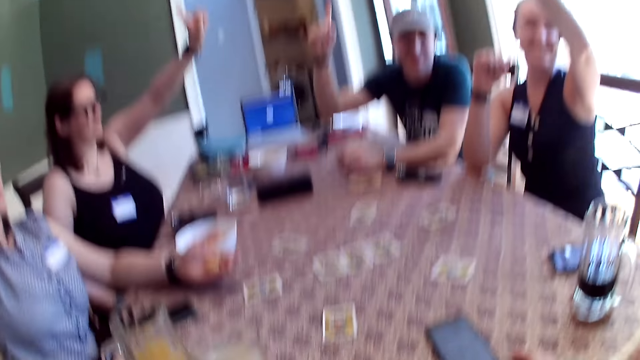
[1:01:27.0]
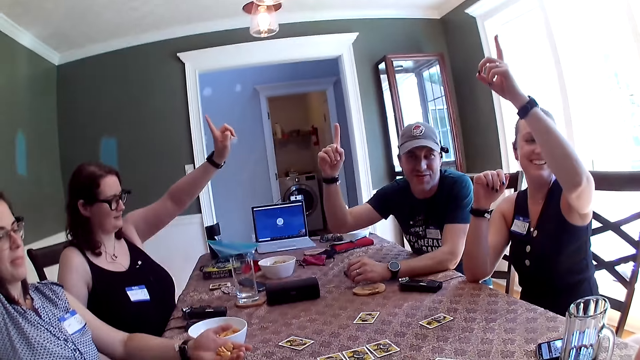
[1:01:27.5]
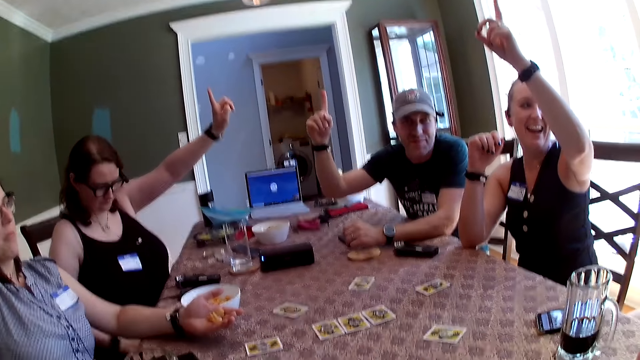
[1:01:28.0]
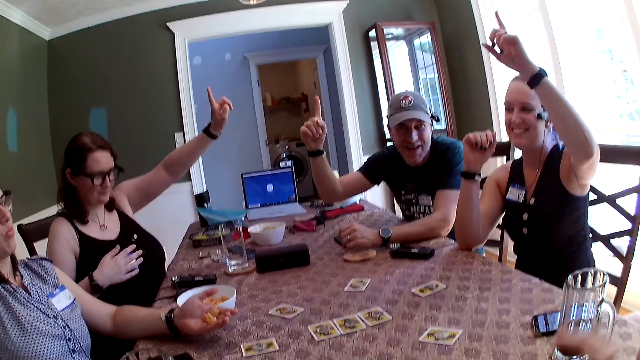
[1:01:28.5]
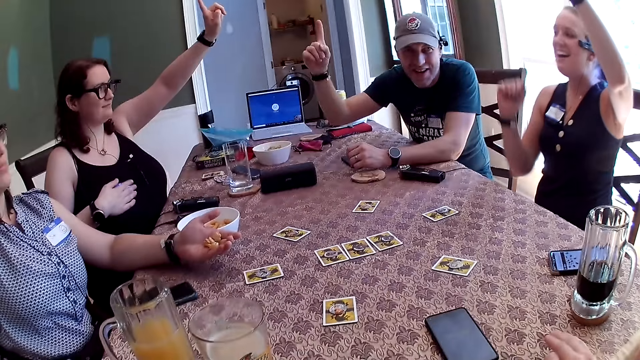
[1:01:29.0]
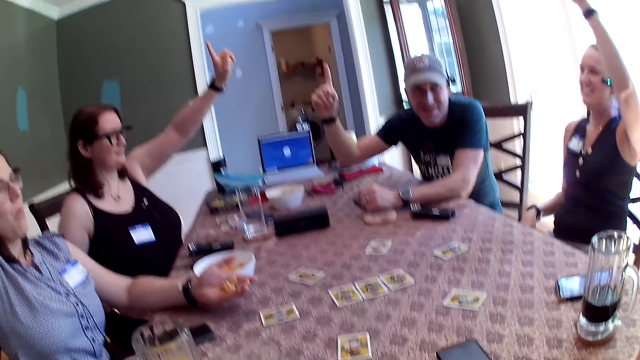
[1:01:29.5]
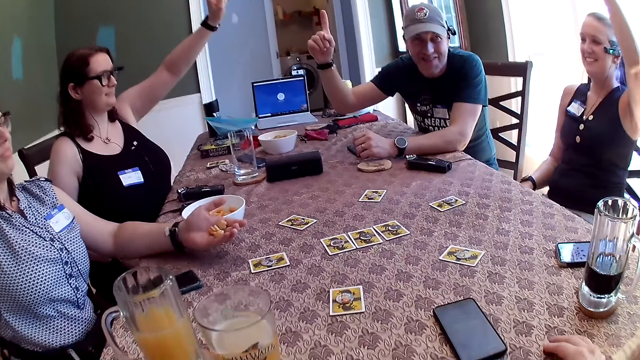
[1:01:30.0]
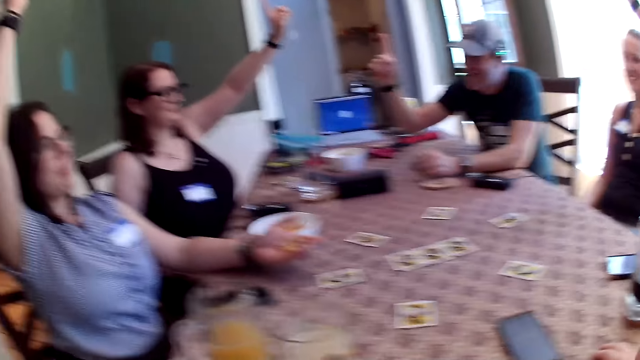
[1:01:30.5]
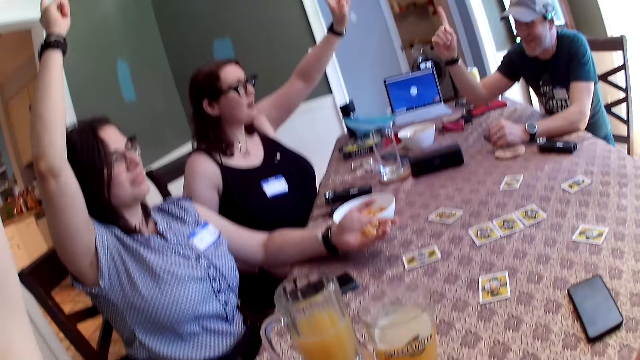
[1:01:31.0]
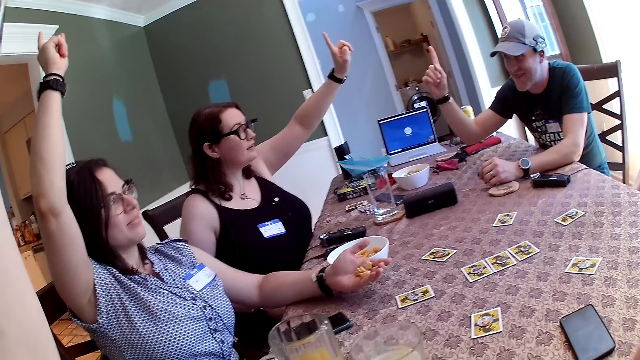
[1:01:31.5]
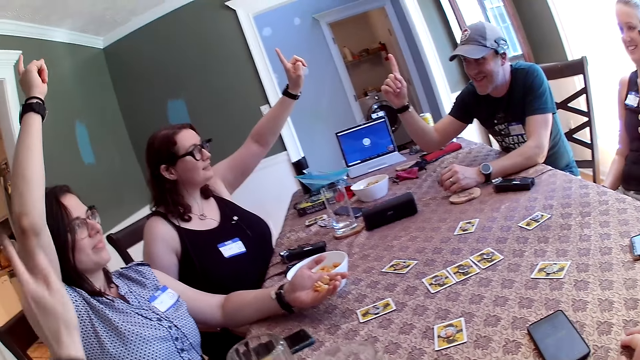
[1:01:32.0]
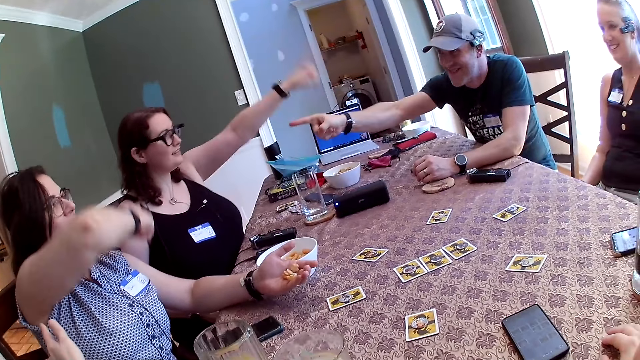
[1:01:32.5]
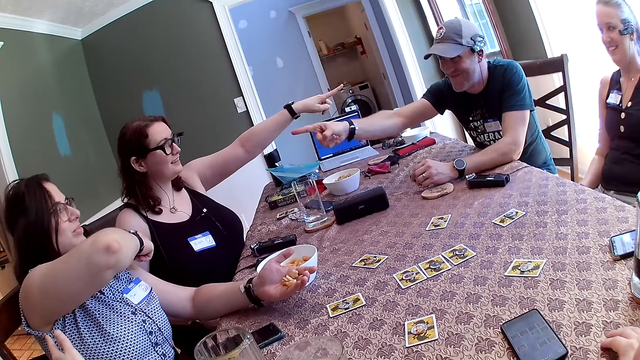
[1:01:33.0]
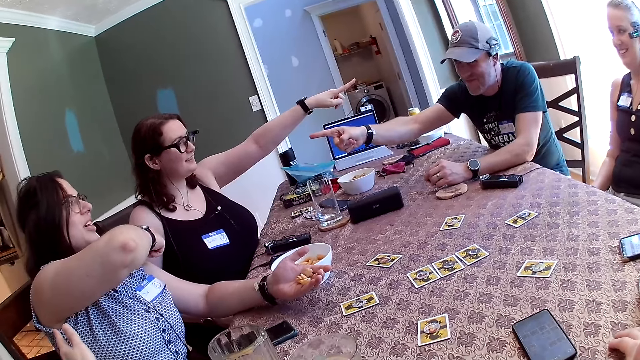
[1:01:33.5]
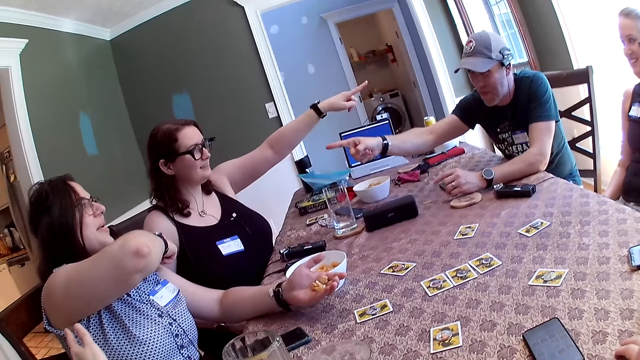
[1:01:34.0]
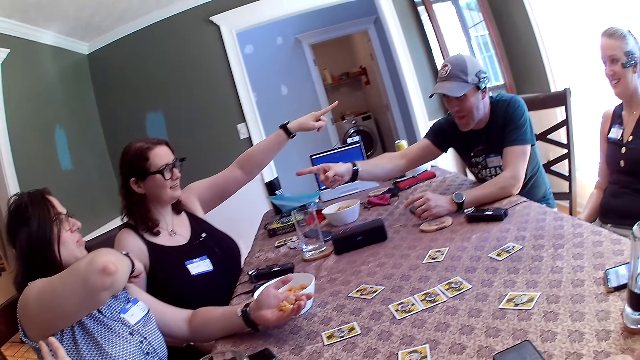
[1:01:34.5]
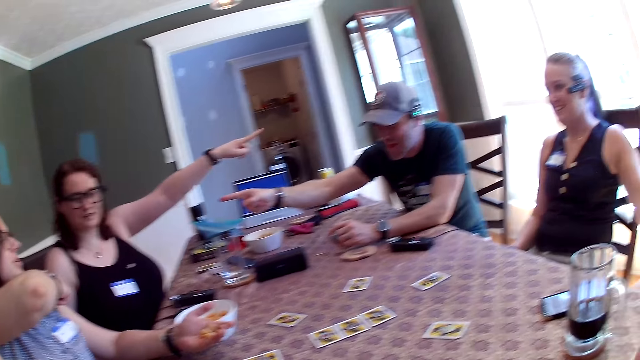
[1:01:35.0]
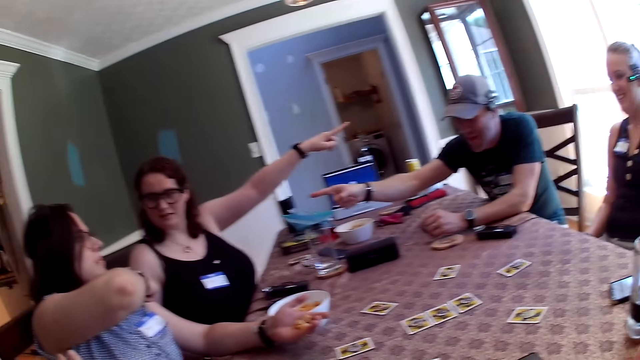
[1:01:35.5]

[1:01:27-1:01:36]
A man speaks to the group of people at the table. A woman touches a tag on her chest with her right hand. The camera wearer plays a game around the table. Another woman points her right hand at the first woman. The first woman points her left hand at the man. The man points his right hand at the first woman.

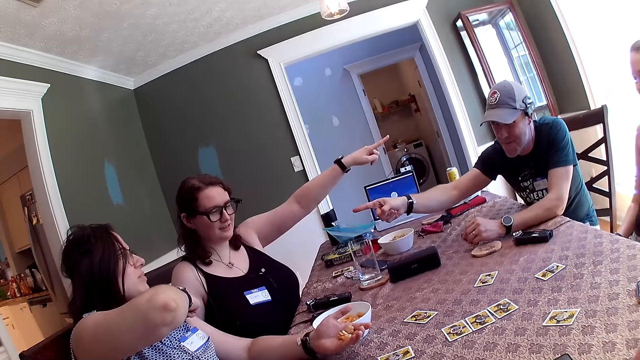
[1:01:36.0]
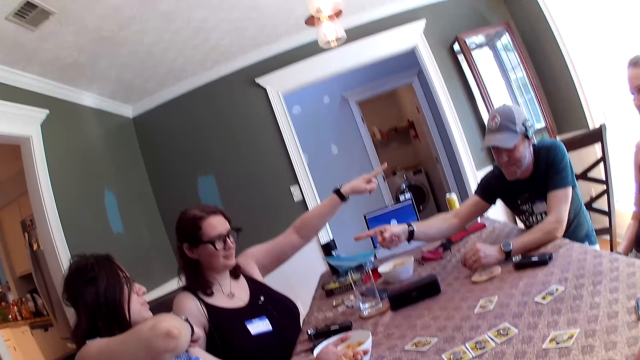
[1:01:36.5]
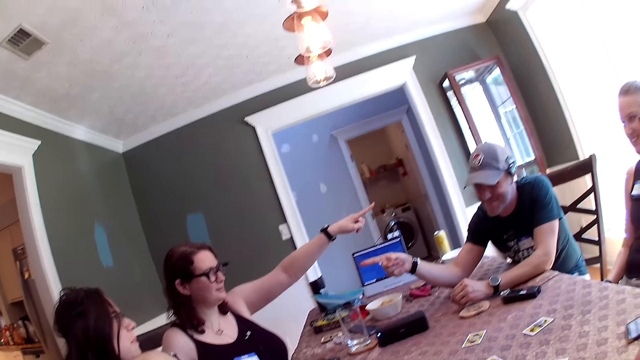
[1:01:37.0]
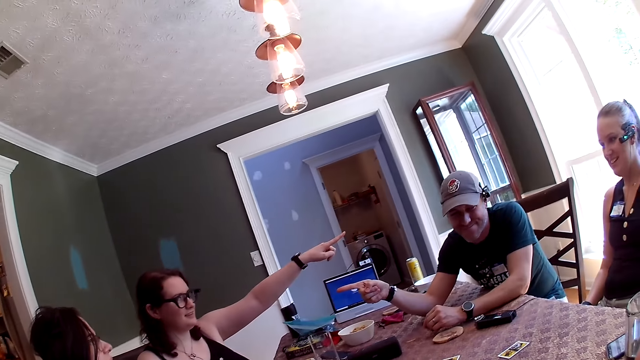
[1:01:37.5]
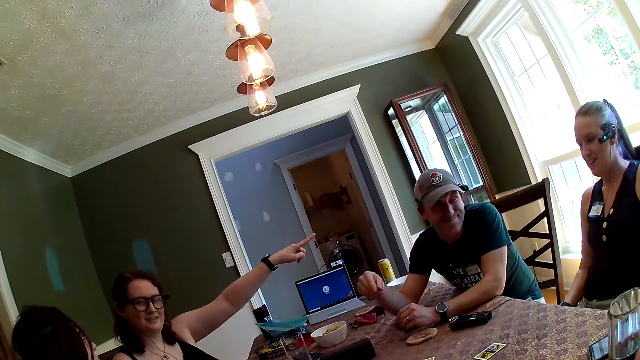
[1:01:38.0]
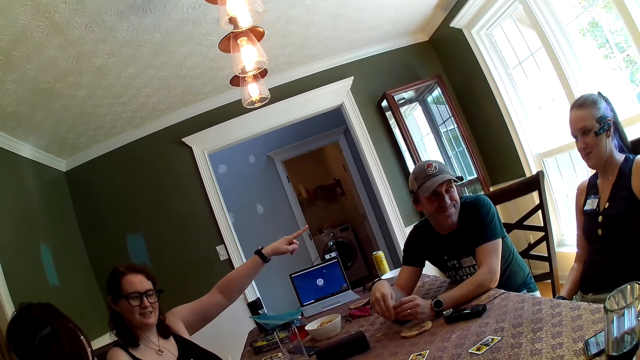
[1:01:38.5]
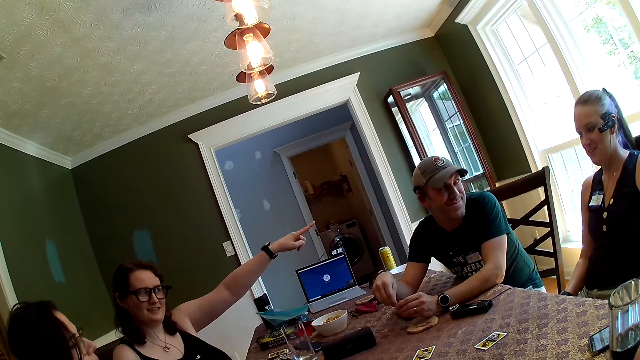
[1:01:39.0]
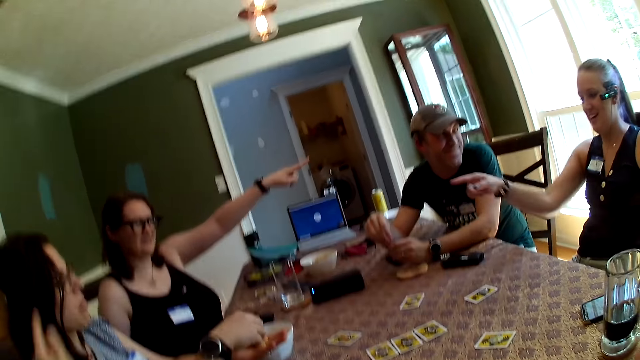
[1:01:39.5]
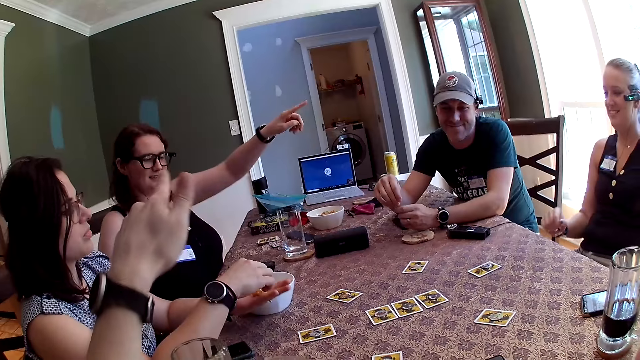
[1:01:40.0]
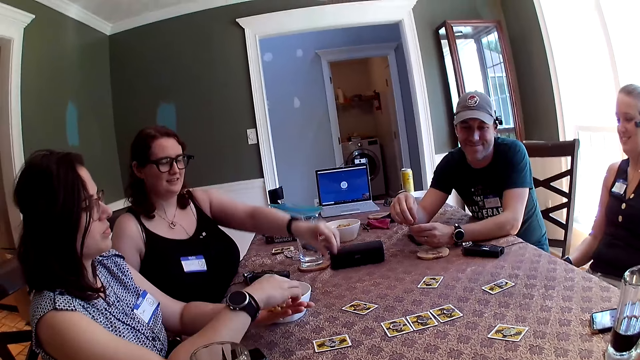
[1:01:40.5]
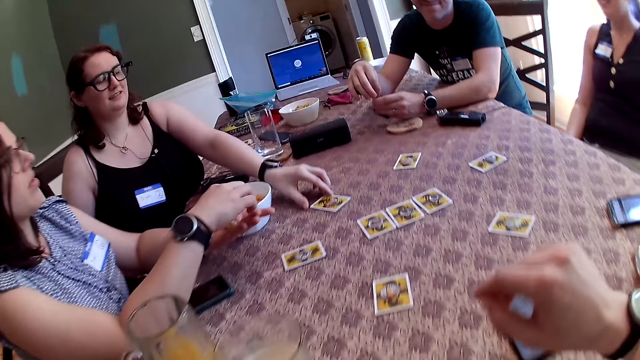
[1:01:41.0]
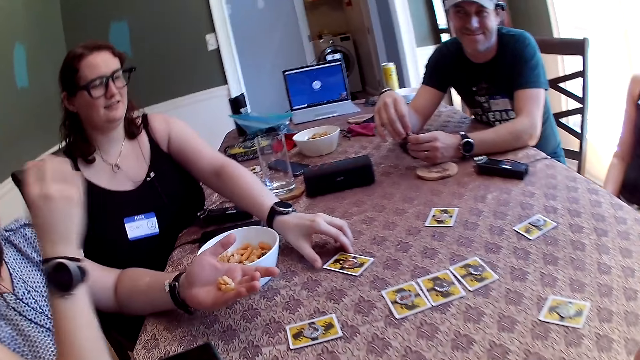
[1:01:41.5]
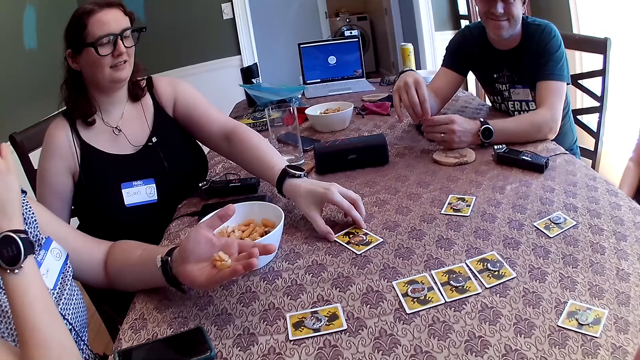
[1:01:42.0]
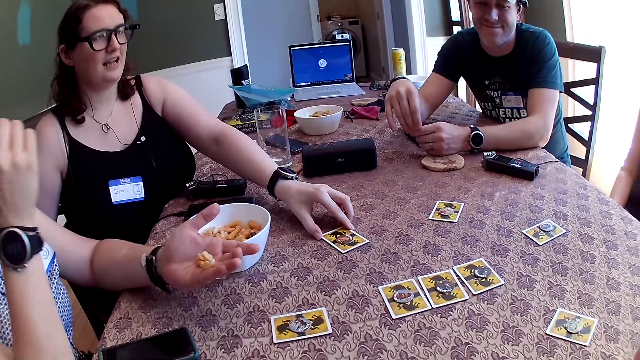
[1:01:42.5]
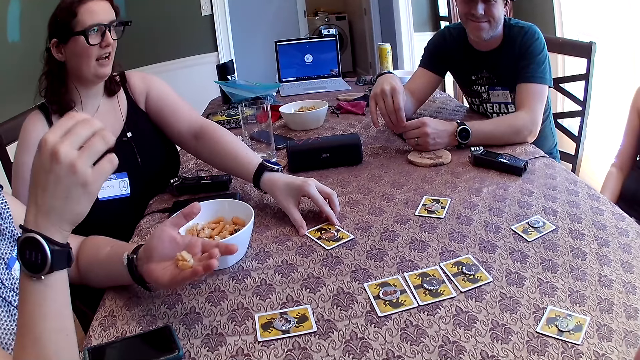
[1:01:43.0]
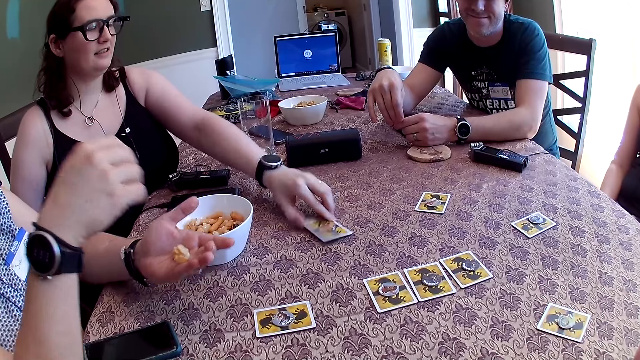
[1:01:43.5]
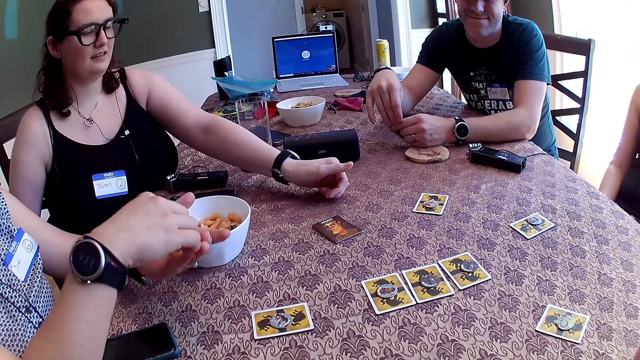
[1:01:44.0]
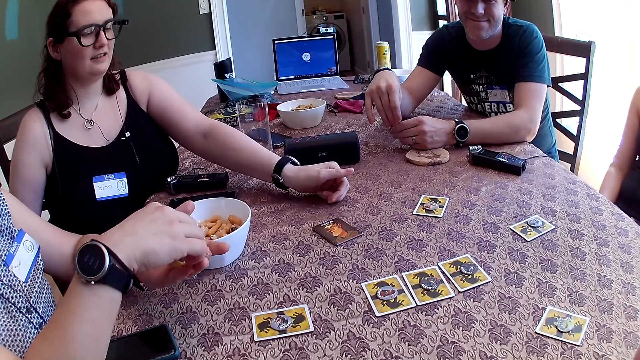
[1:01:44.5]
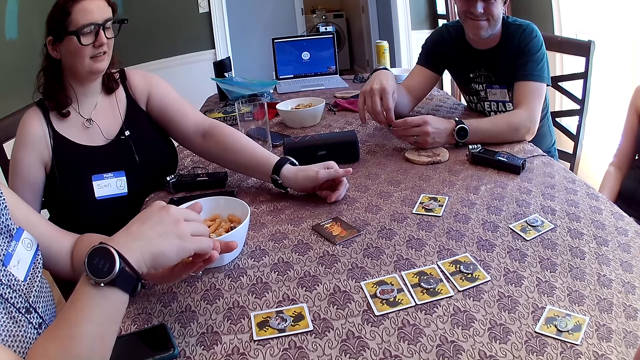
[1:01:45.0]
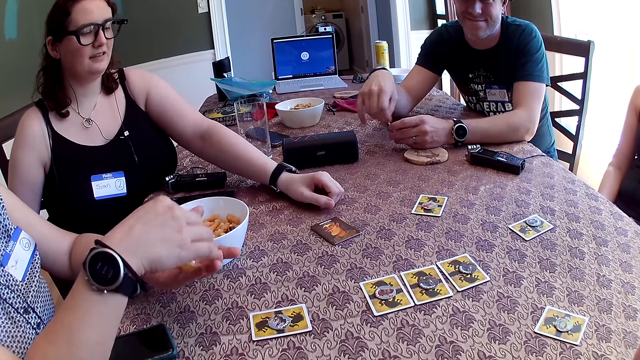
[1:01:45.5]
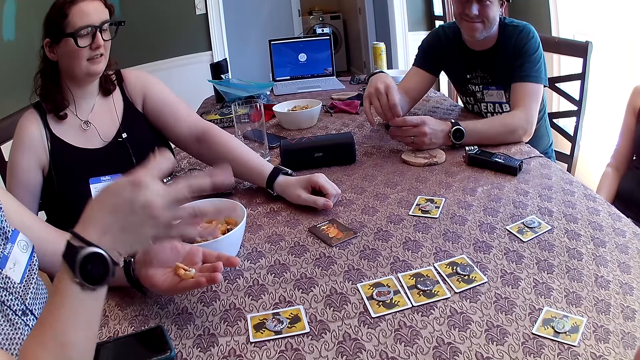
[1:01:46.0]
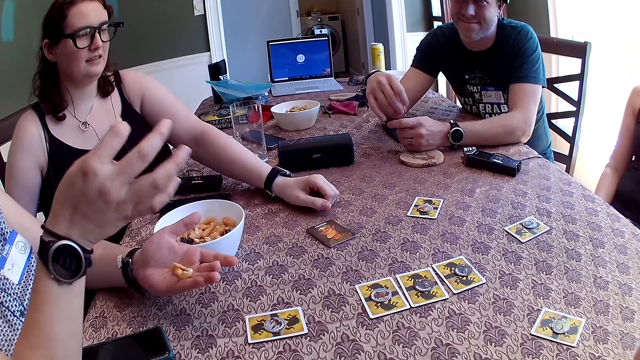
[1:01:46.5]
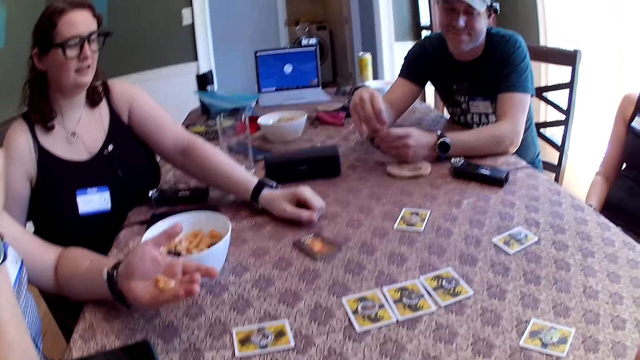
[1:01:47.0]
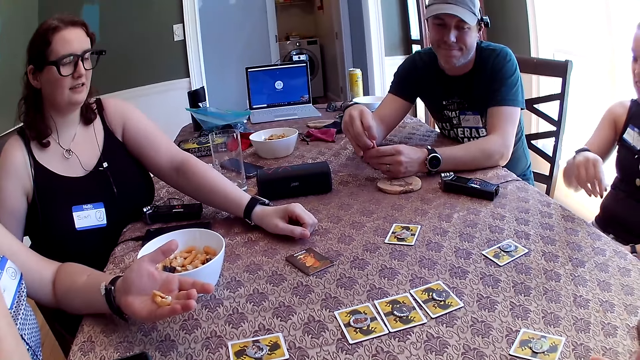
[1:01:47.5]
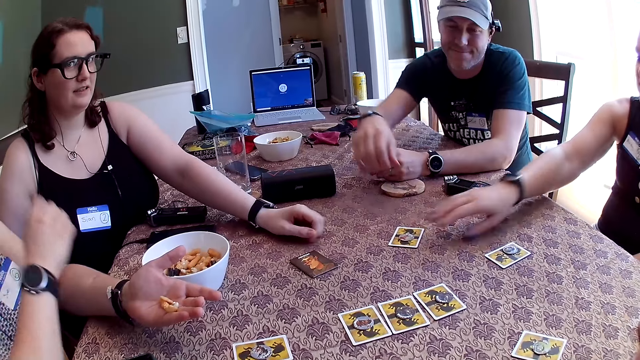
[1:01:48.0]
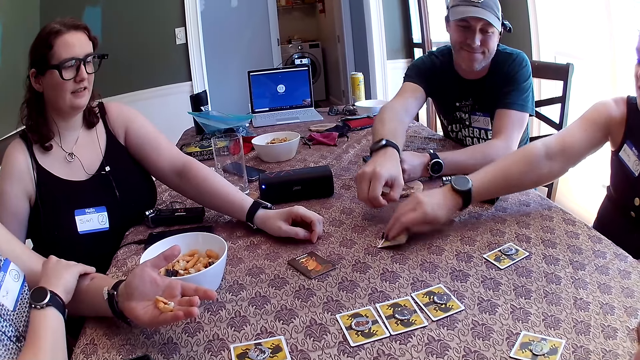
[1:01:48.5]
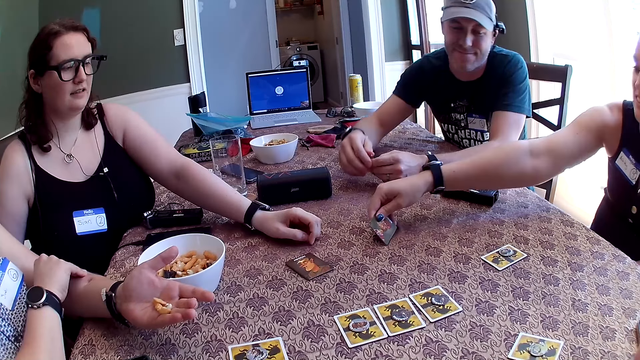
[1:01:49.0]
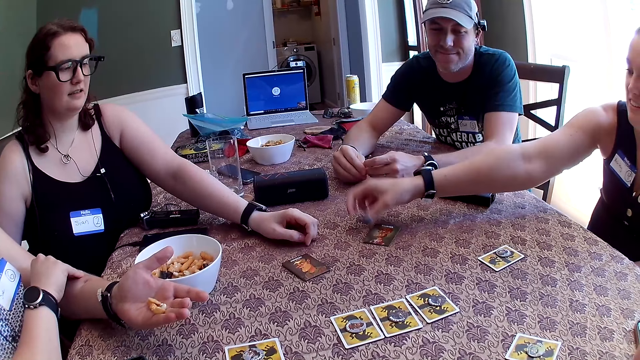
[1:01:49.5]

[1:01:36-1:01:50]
A man speaks to the group of people at the table. A woman speaks to the man. The camera wearer speaks to the group of people at the table. Another man plays with the pins in his hands. Another woman picks up the cheese puffs in her left hand with her right hand. A third woman adjusts the role card on the table with her right hand. The second woman eats the cheese puffs in her right hand. The third woman interacts with the first woman. The third woman flips the role card on the table with her left hand. The second woman picks up the cheese puffs in her left hand with her right hand. The camera wearer looks around the table. The second woman speaks to the group of people at the table and eats the cheese puffs in her right hand. The camera wearer speaks to the group of people at the table. The first woman flips the role card on the table with her right hand. The second woman interacts with the other man.
